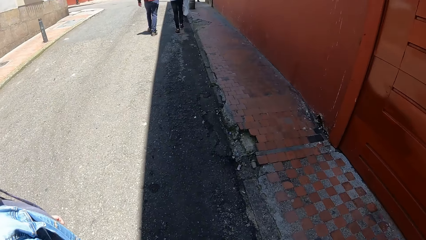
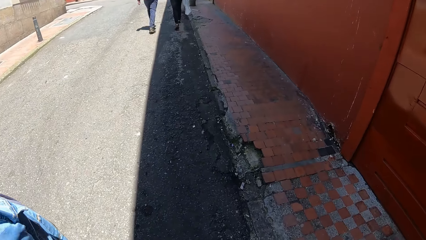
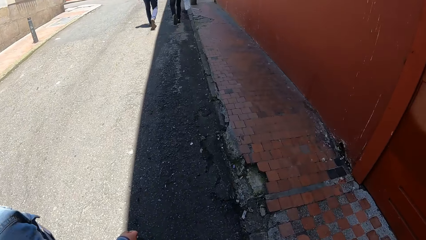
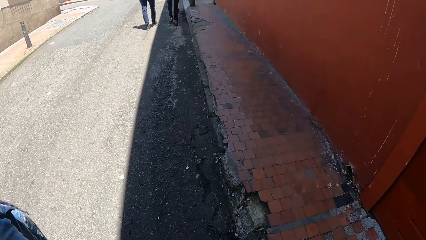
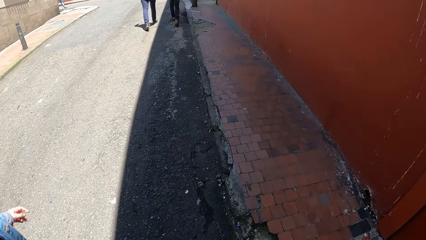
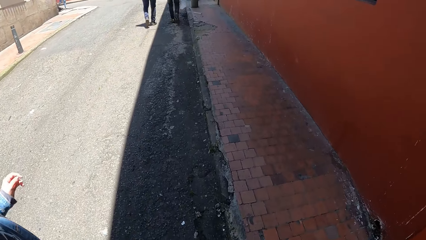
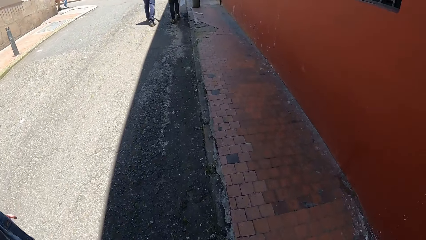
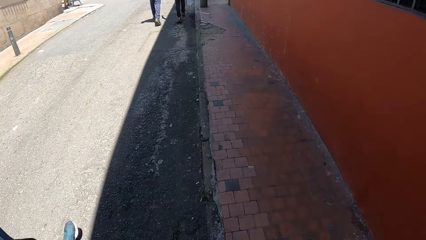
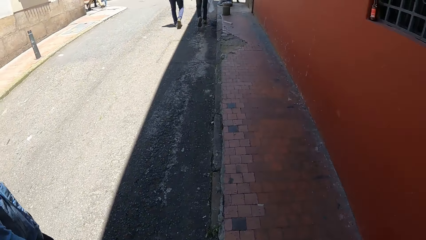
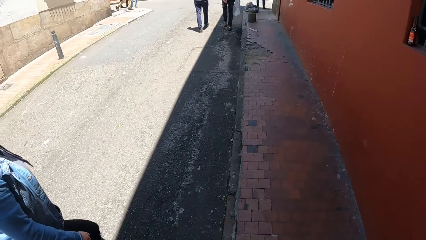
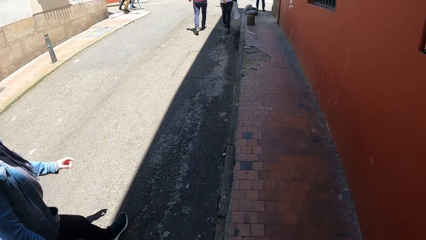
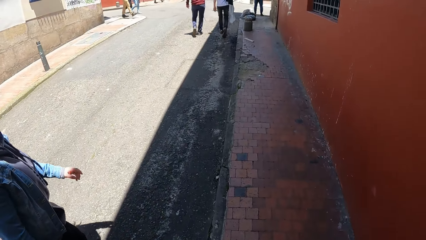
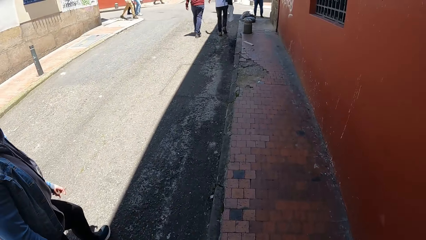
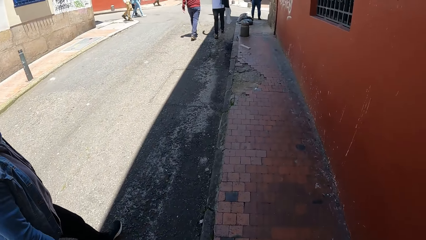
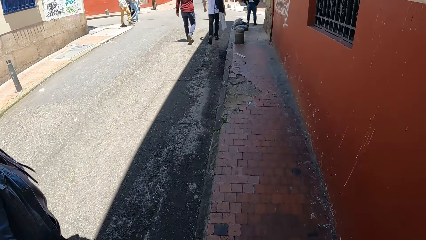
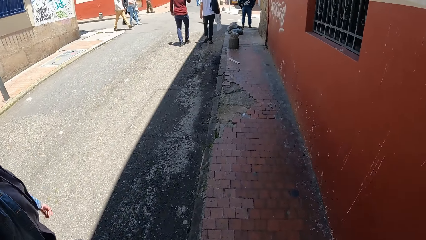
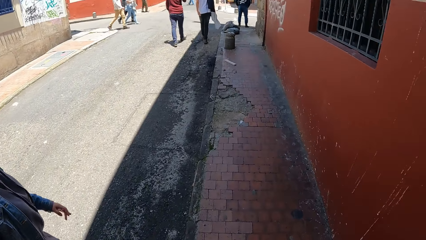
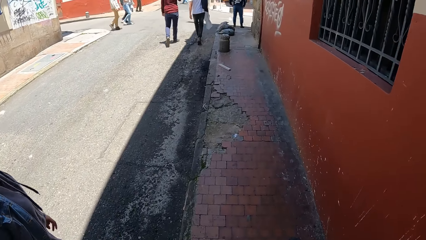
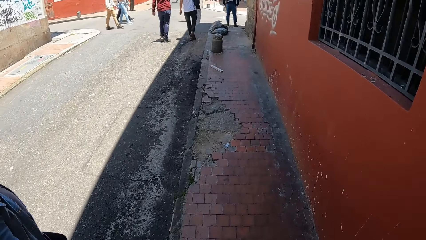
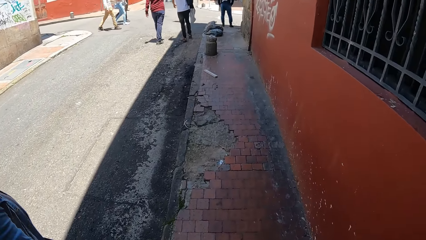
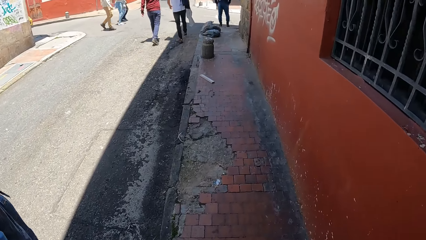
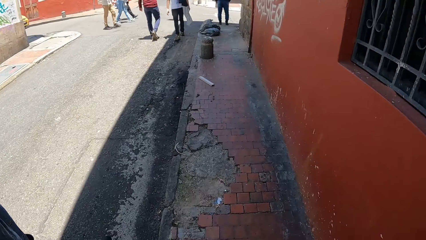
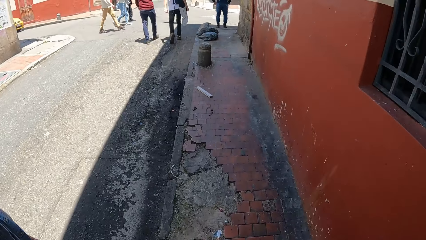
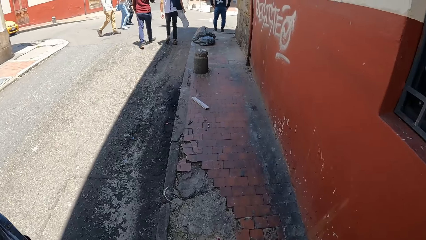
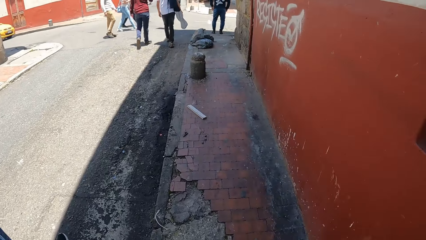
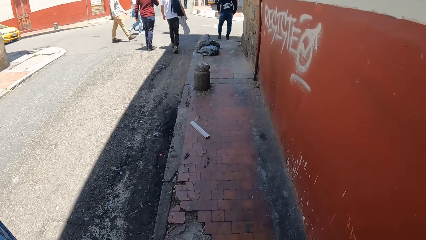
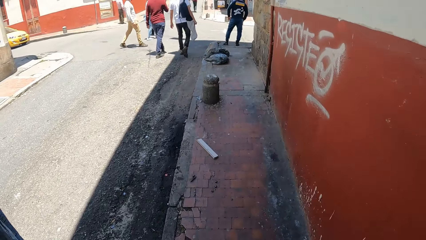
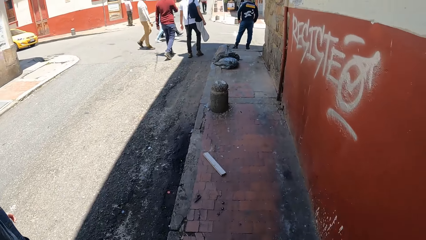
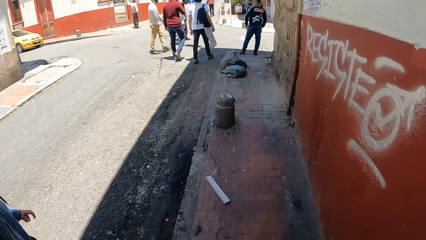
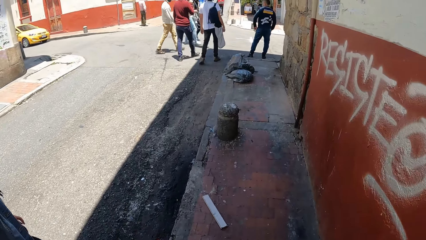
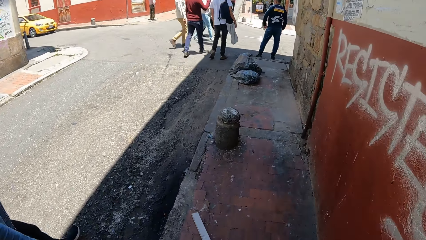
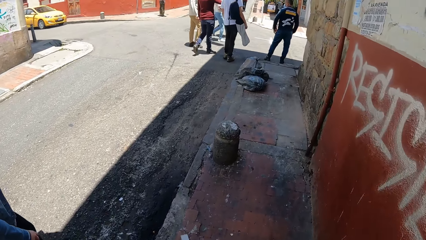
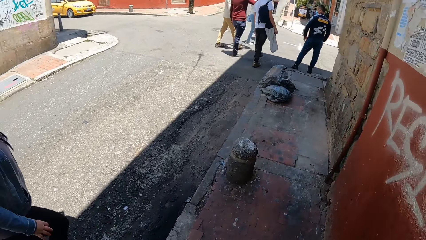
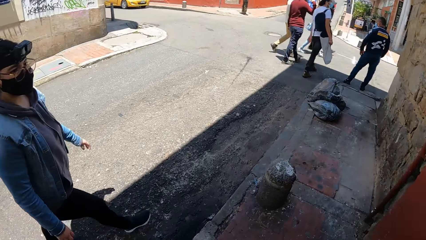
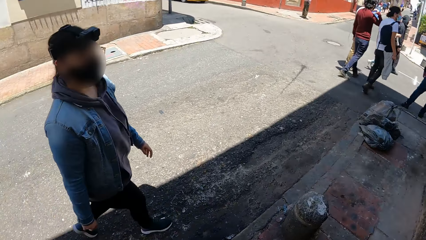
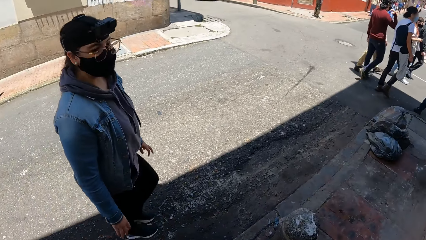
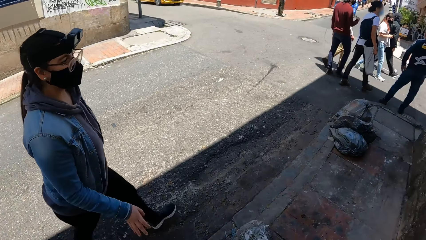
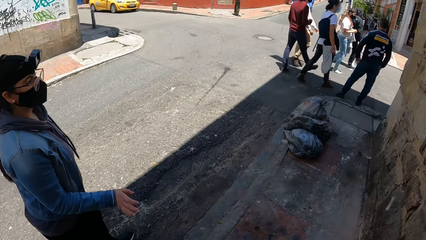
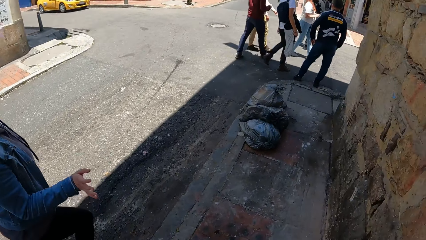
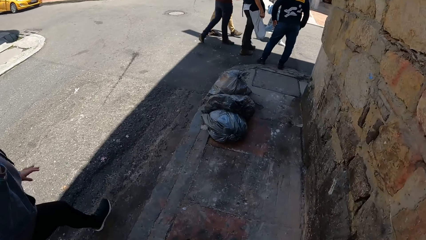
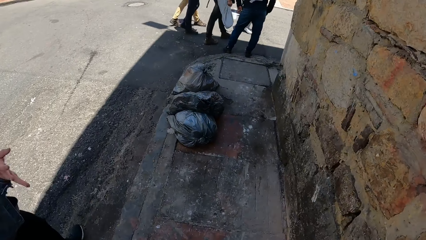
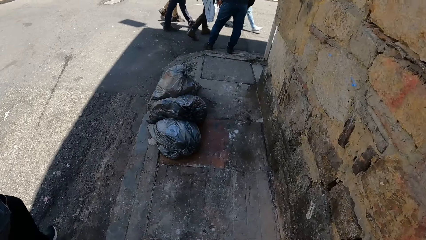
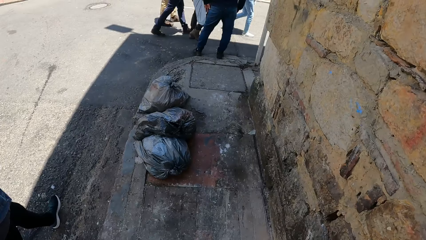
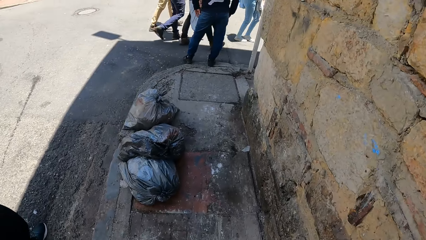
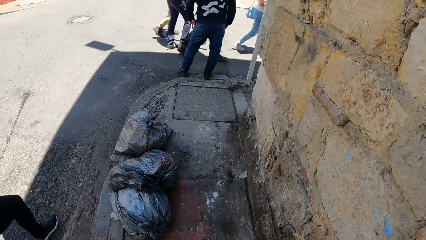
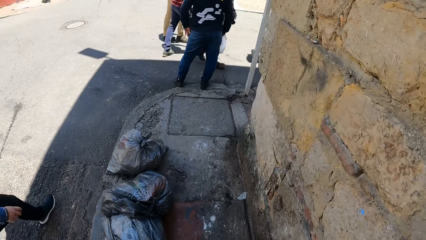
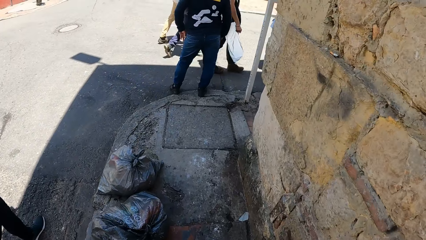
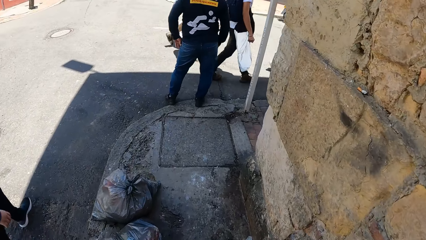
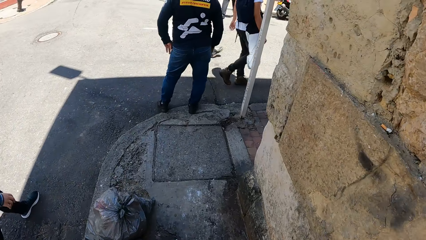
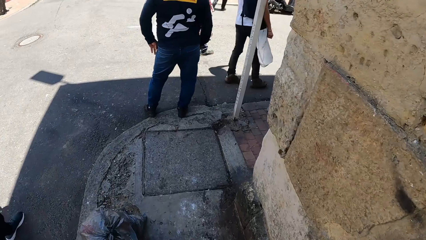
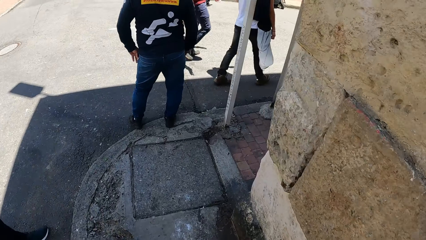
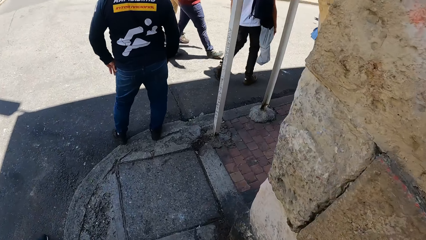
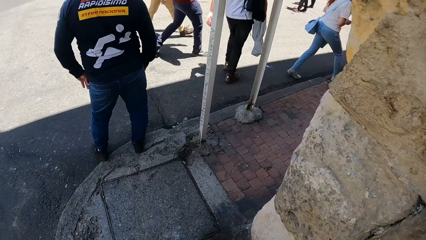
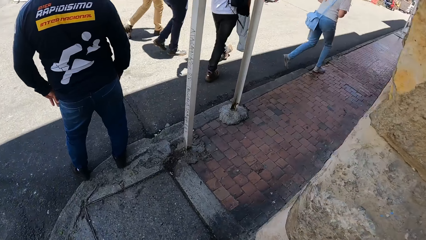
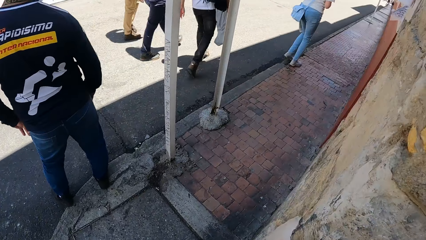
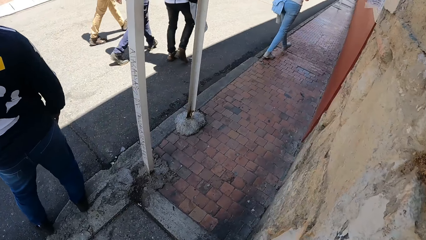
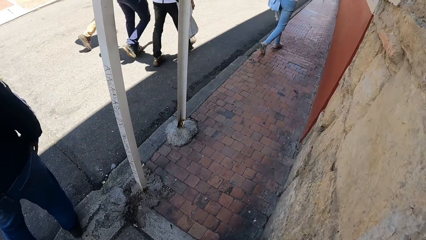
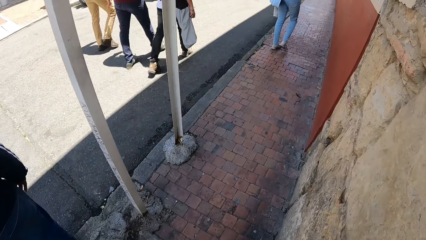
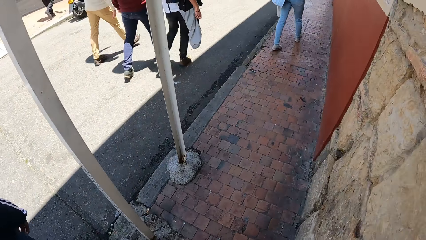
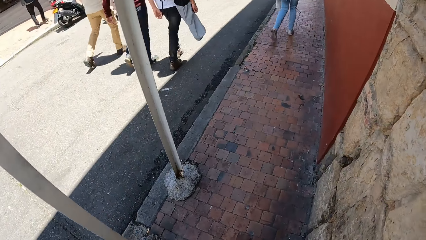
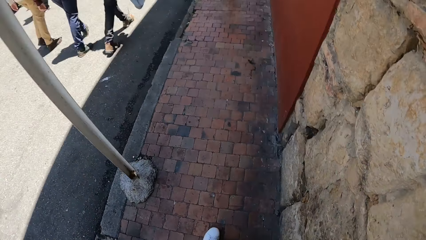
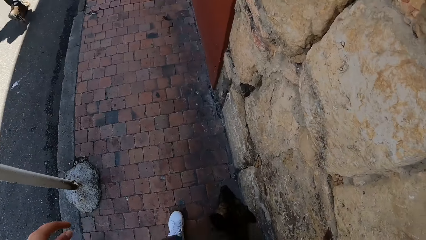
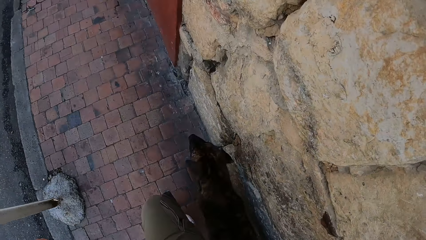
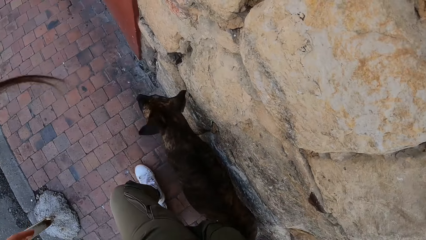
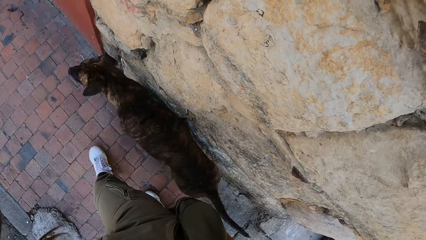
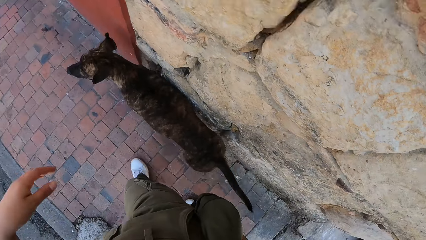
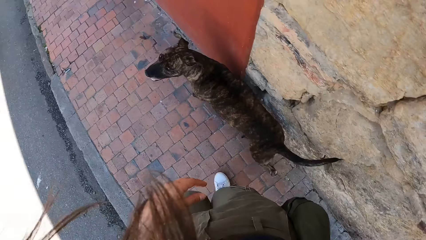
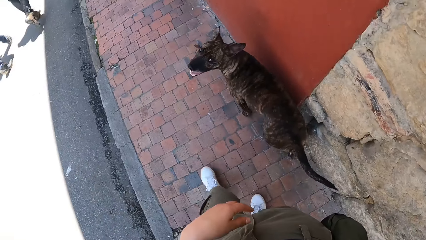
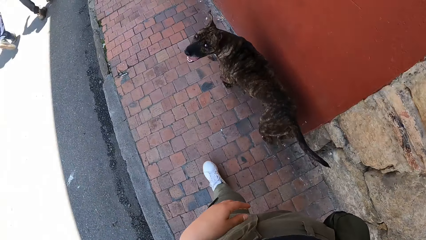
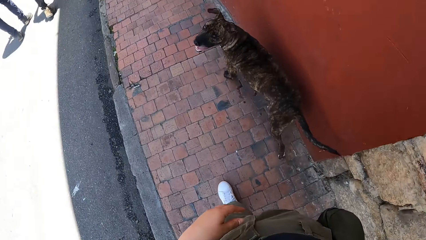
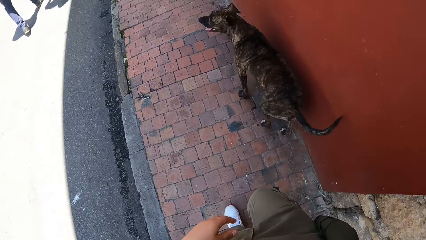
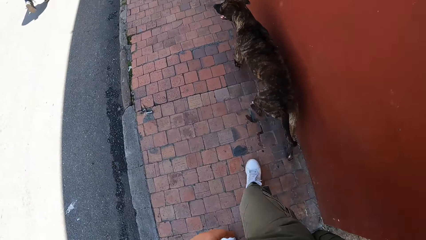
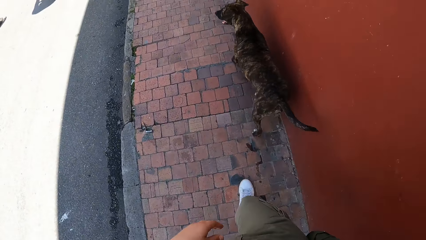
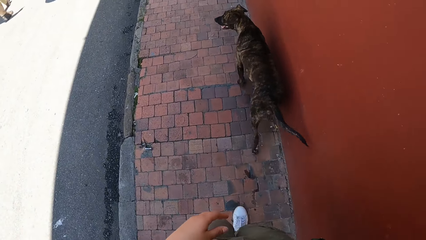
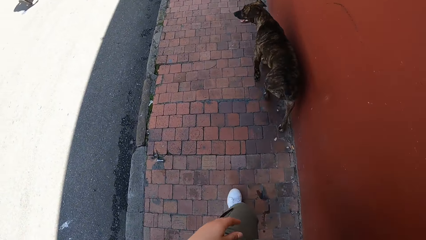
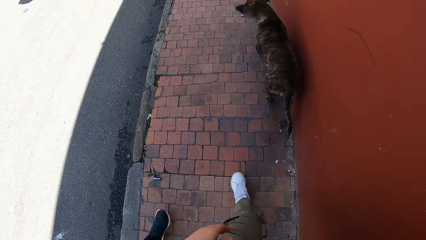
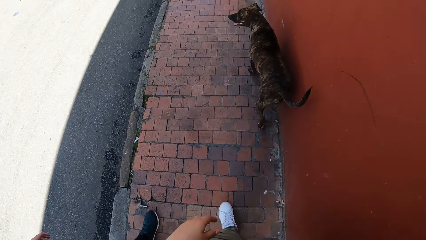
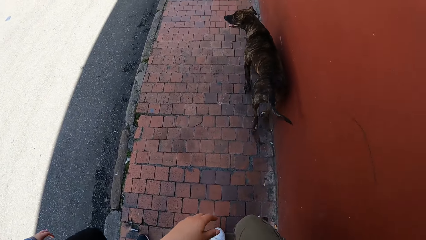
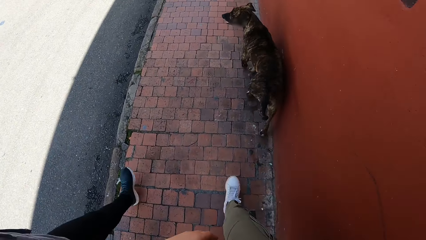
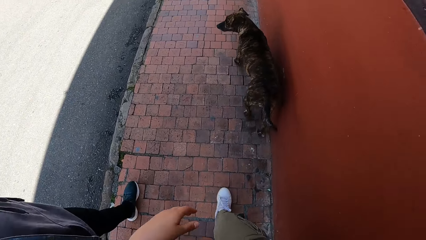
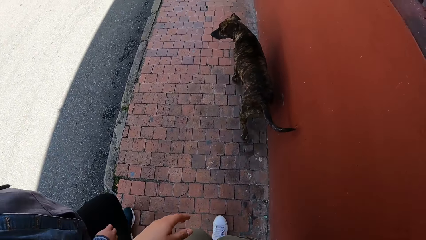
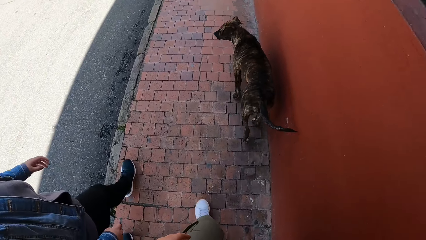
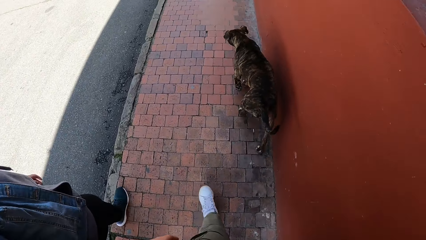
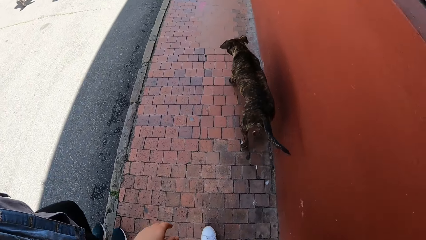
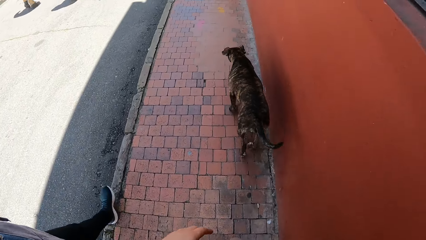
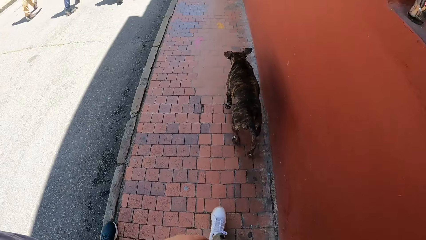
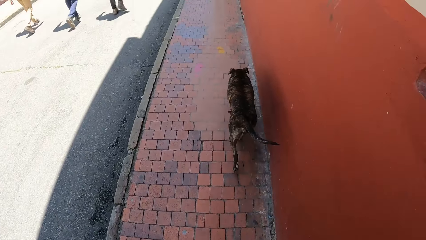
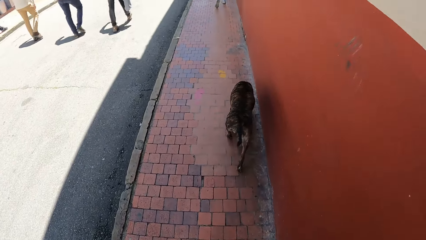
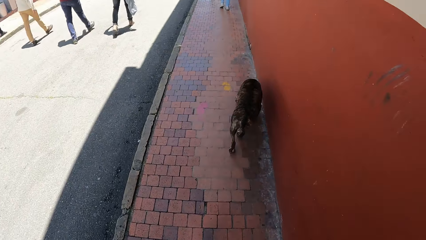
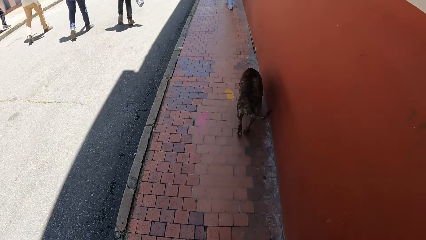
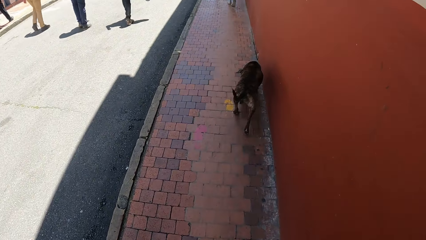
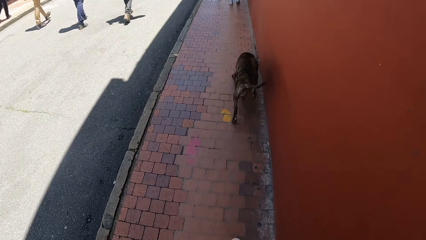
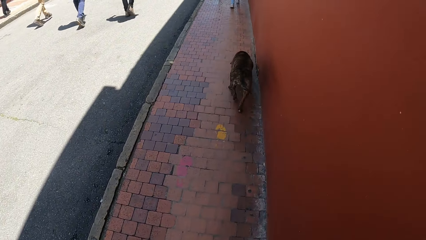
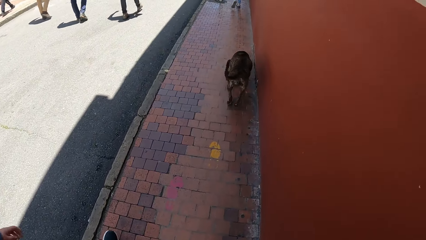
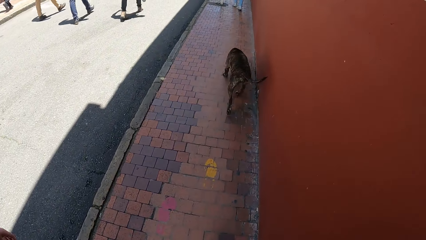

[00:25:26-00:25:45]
The camera wearer interacts with a woman. The woman interacts with the camera wearer. The camera wearer looks at the dog.
